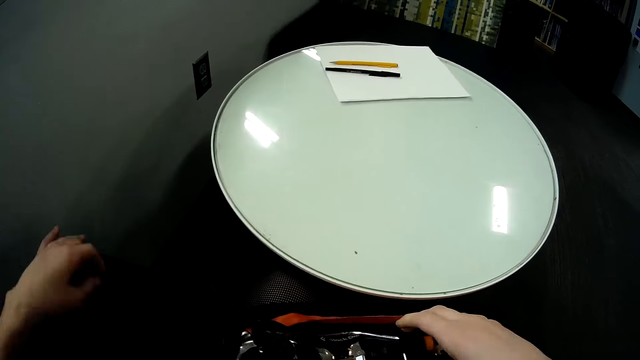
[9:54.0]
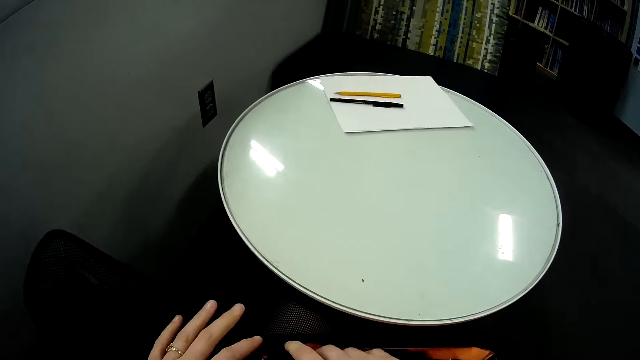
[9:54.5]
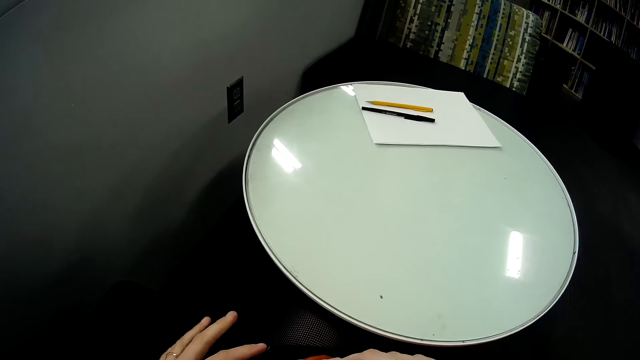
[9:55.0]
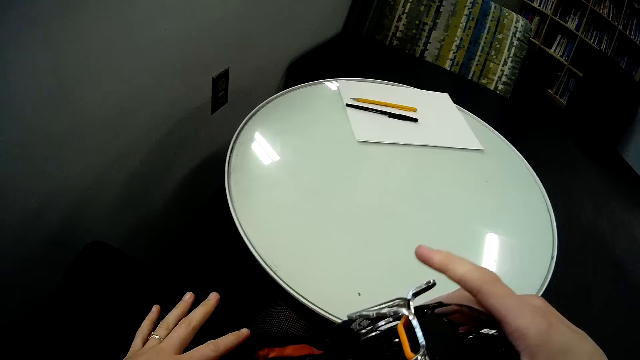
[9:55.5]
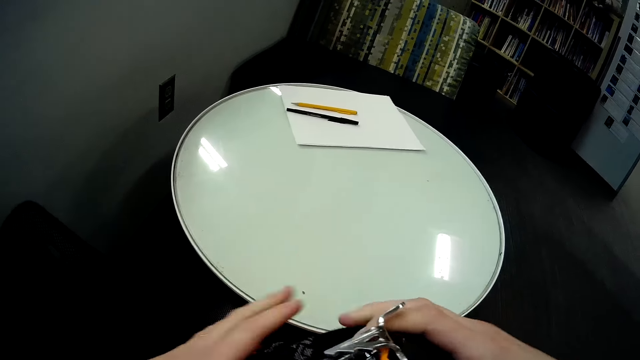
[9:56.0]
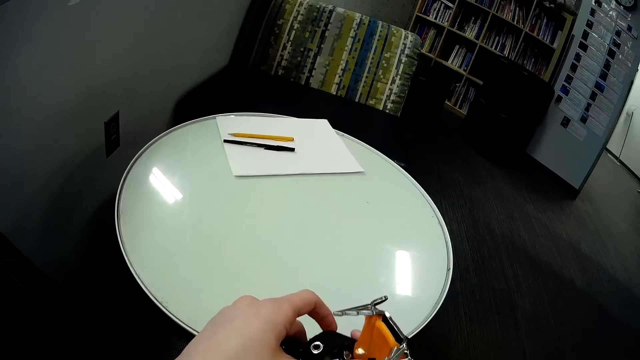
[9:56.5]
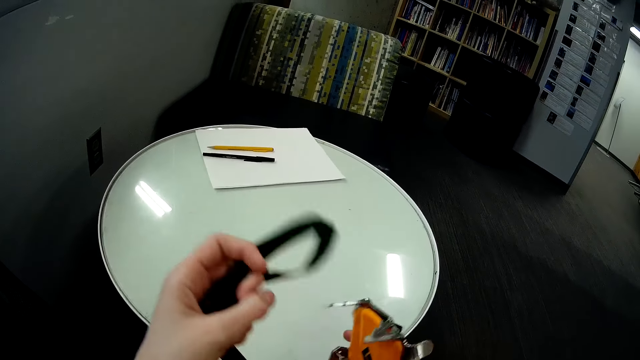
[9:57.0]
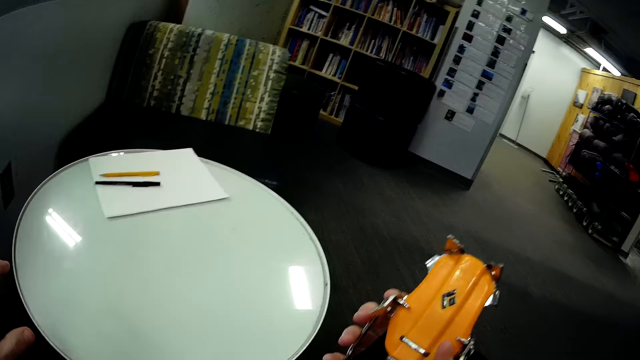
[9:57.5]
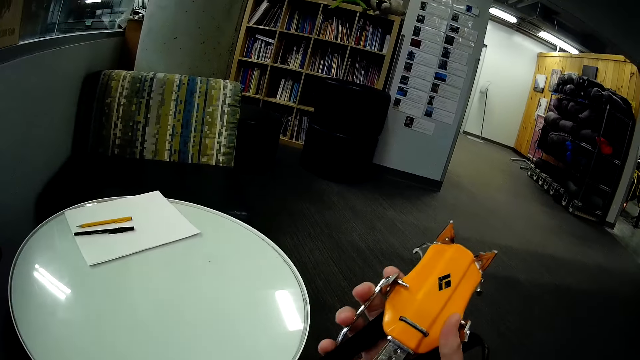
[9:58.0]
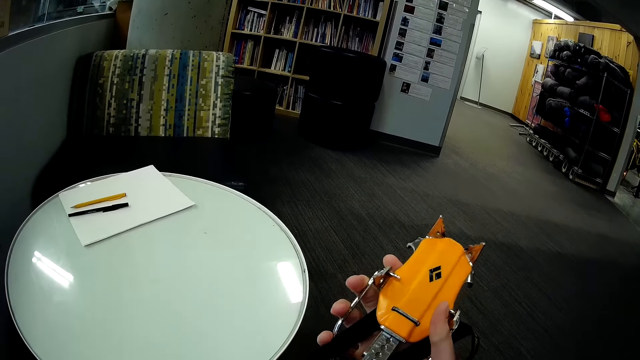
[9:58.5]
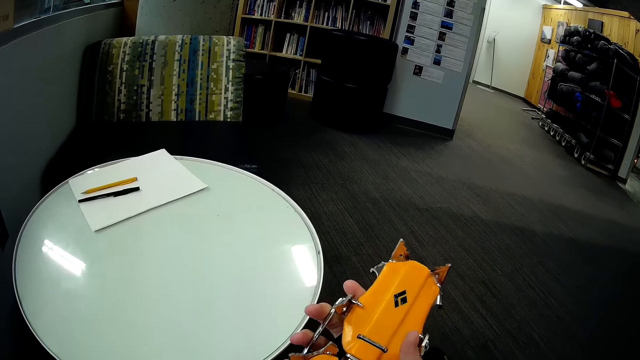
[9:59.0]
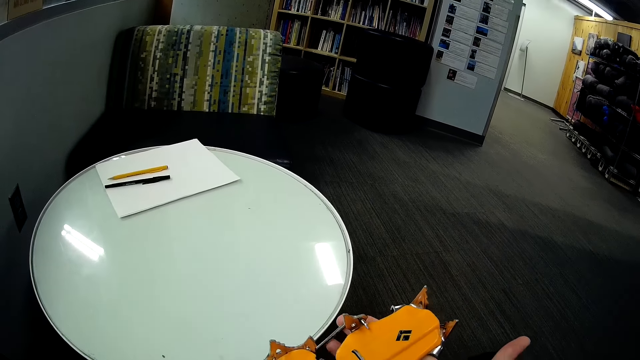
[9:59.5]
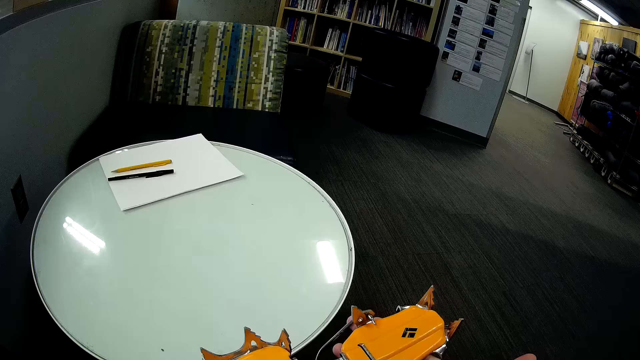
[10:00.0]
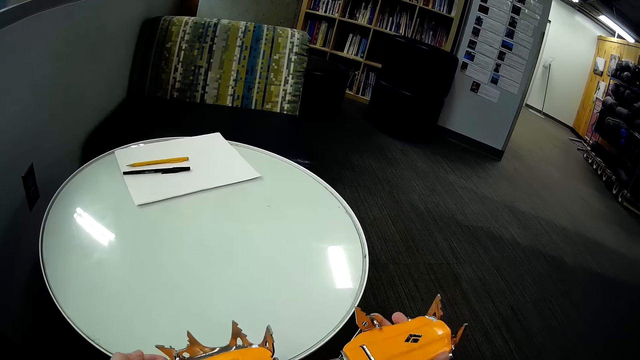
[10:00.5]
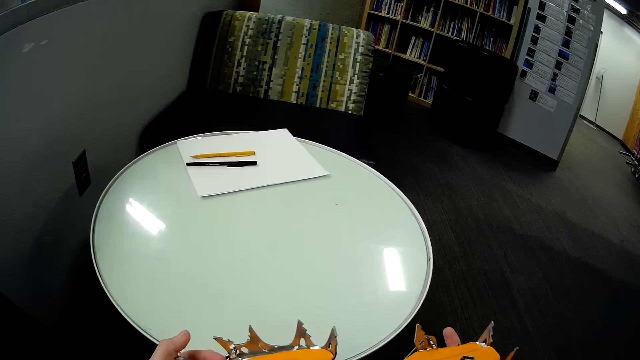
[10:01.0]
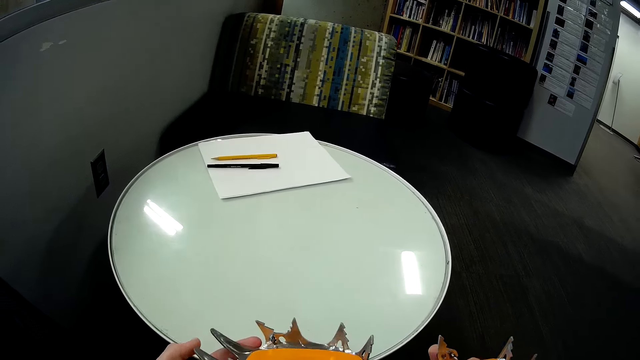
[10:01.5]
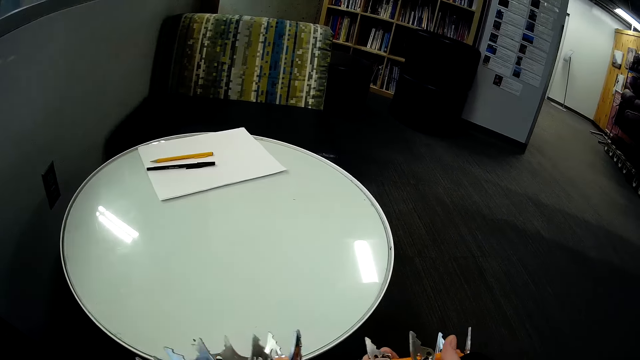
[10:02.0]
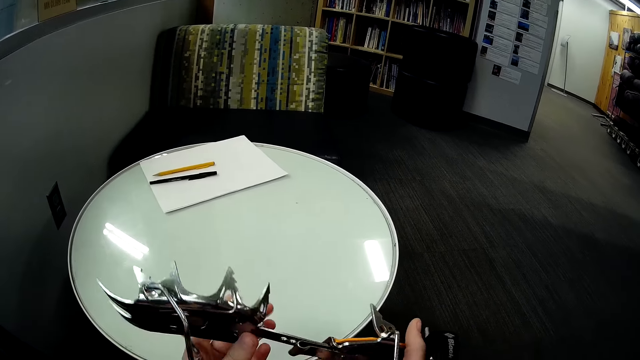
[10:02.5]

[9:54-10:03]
The camera wearer takes out a ski binding or crampon from the bag.

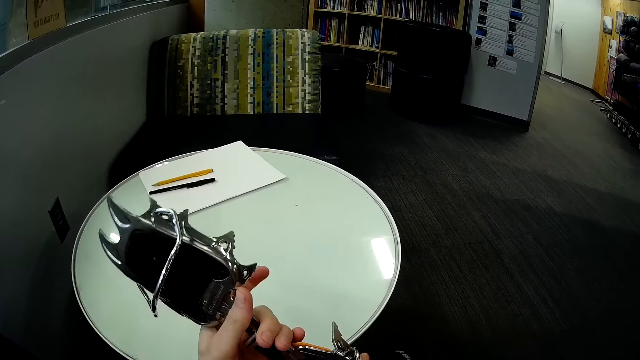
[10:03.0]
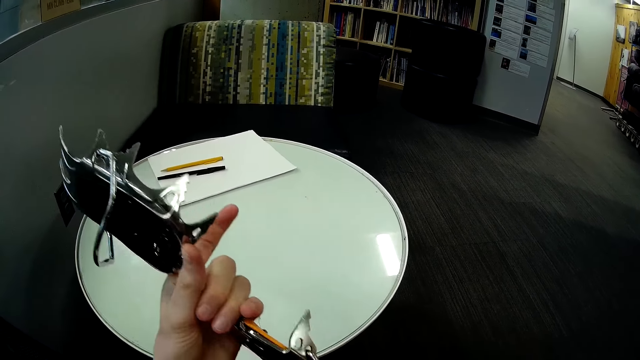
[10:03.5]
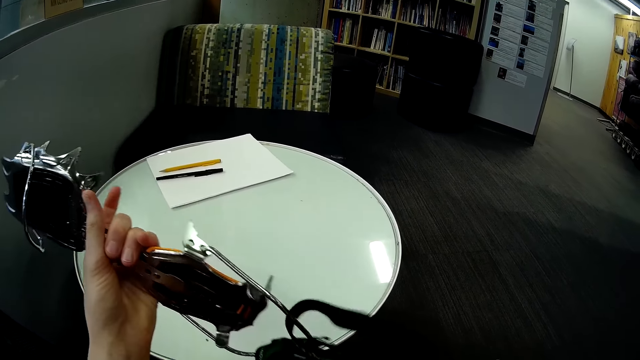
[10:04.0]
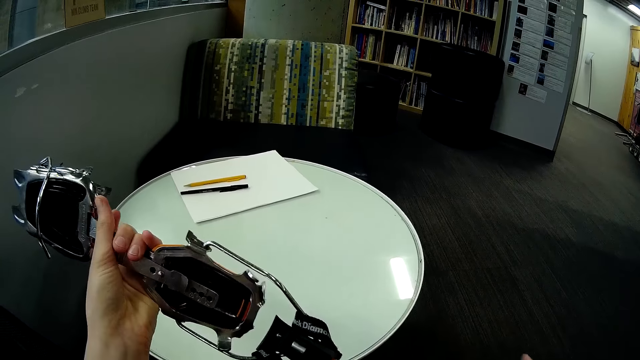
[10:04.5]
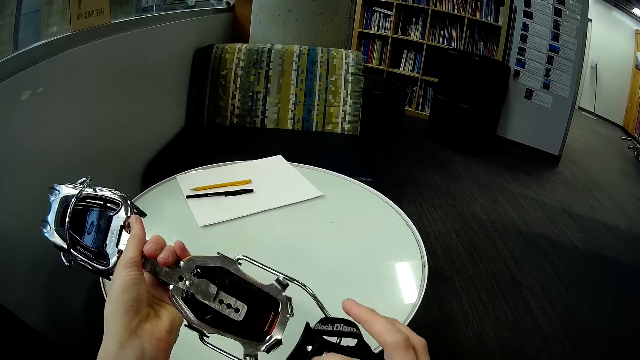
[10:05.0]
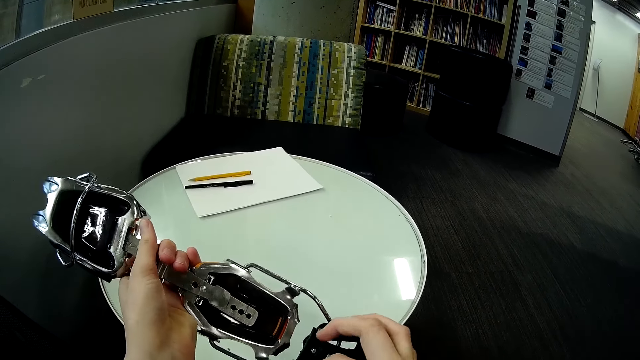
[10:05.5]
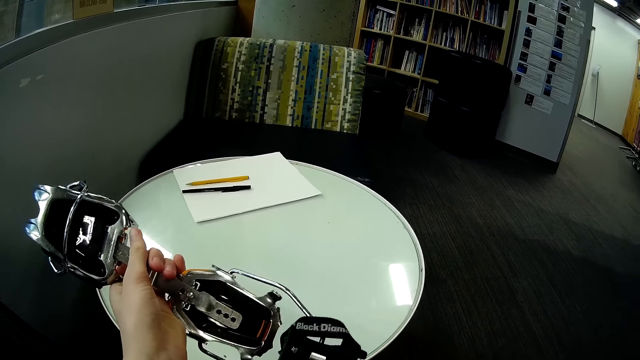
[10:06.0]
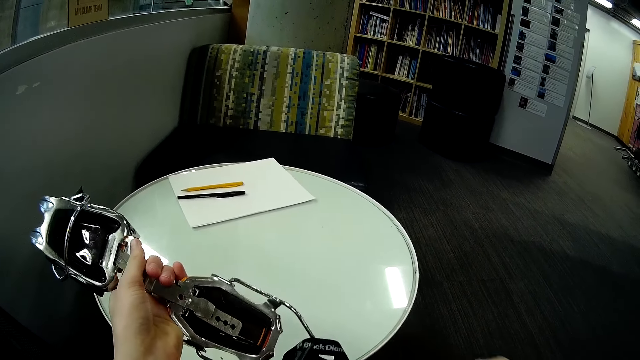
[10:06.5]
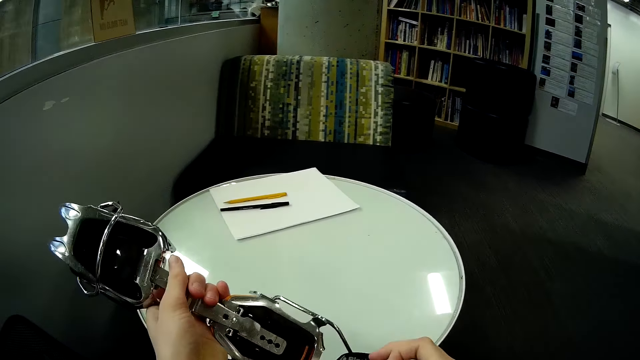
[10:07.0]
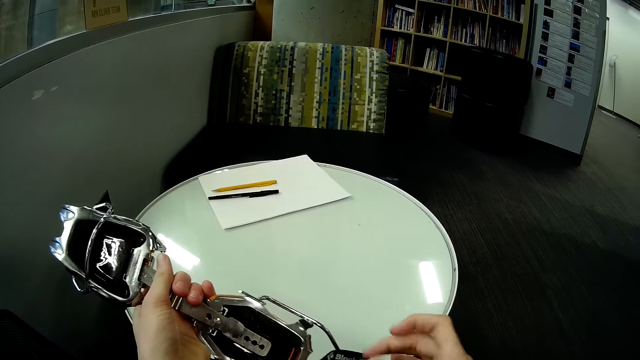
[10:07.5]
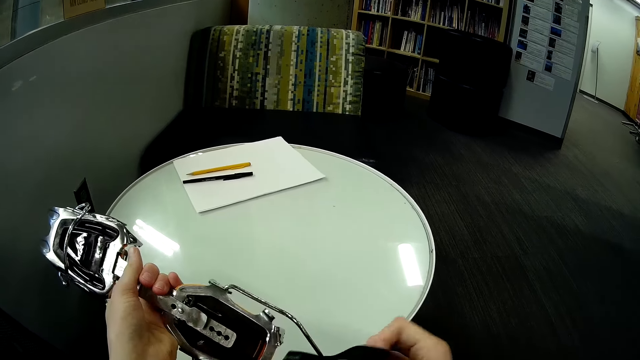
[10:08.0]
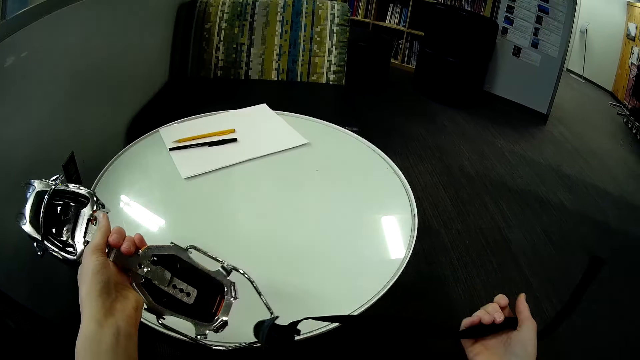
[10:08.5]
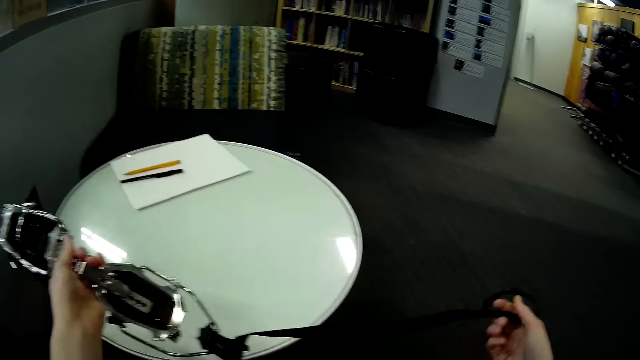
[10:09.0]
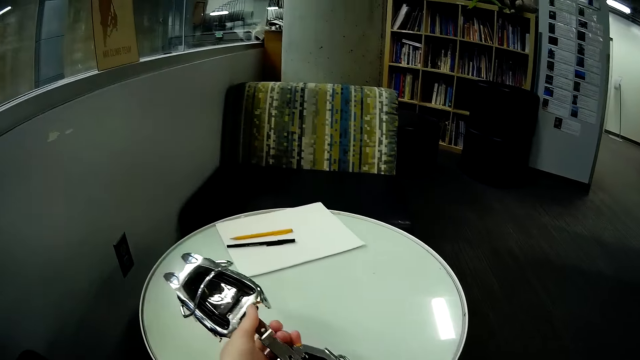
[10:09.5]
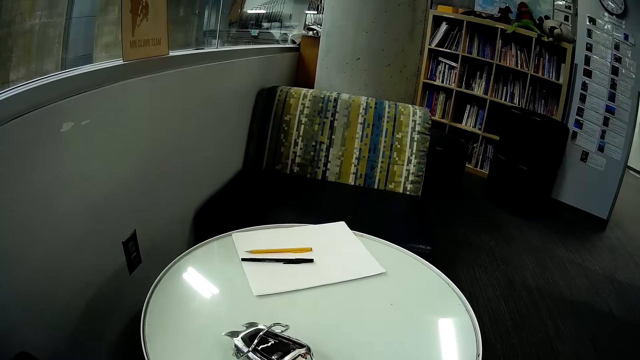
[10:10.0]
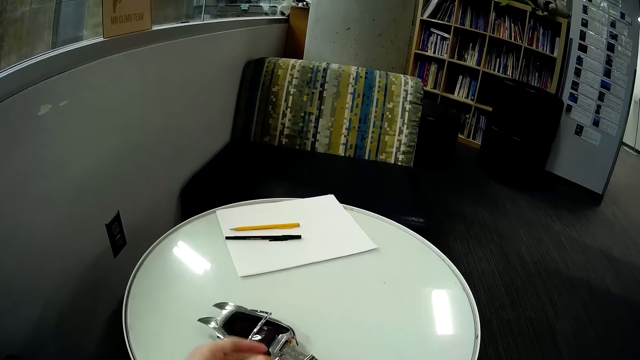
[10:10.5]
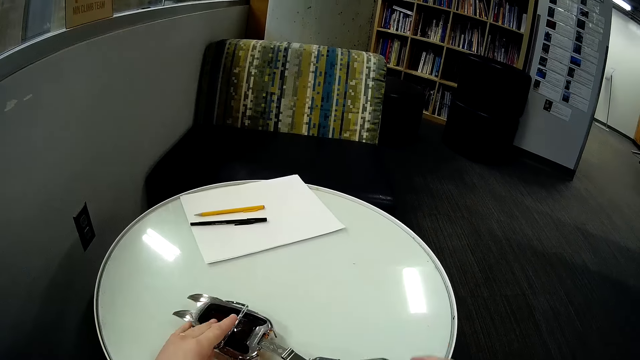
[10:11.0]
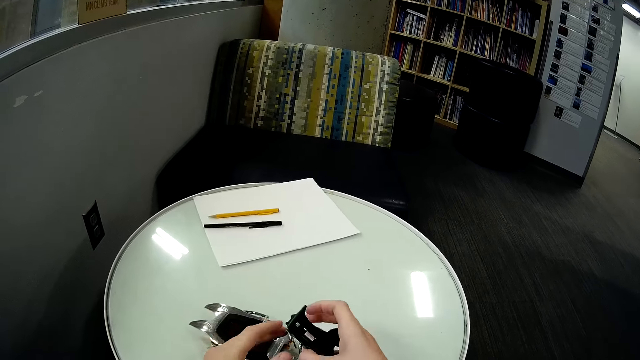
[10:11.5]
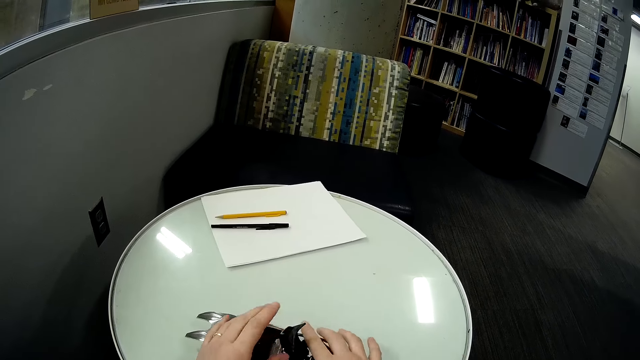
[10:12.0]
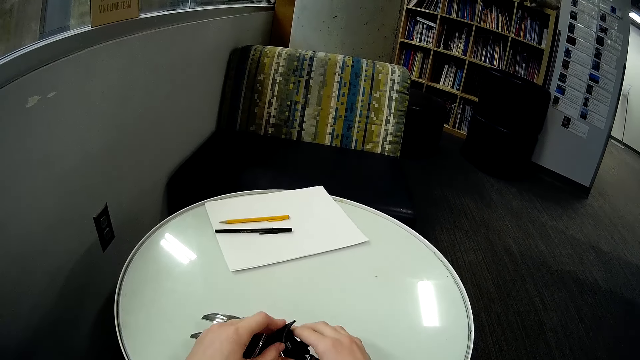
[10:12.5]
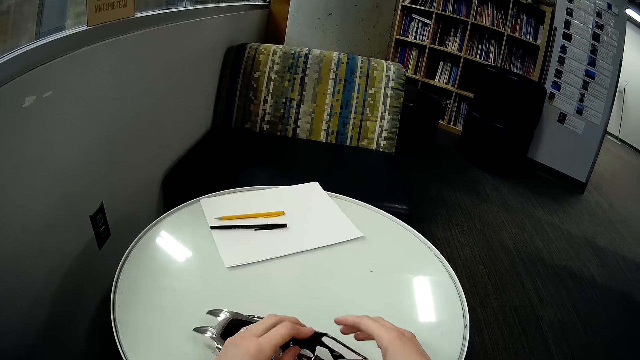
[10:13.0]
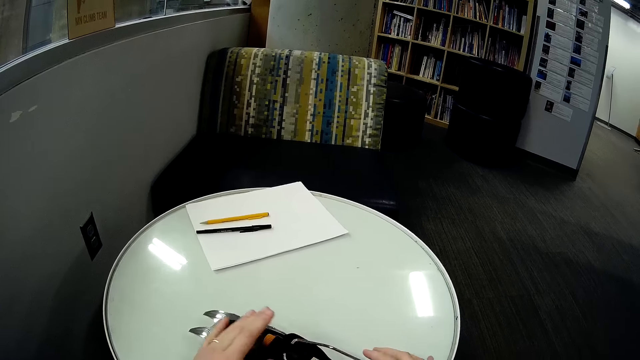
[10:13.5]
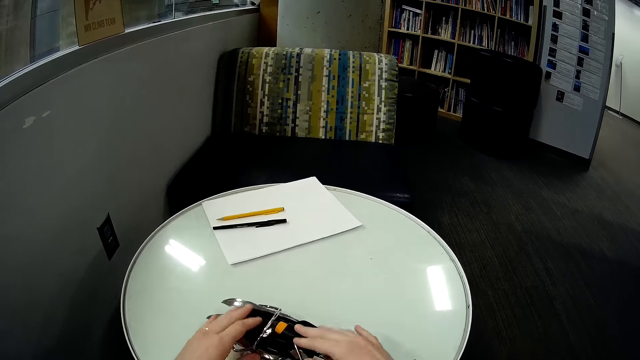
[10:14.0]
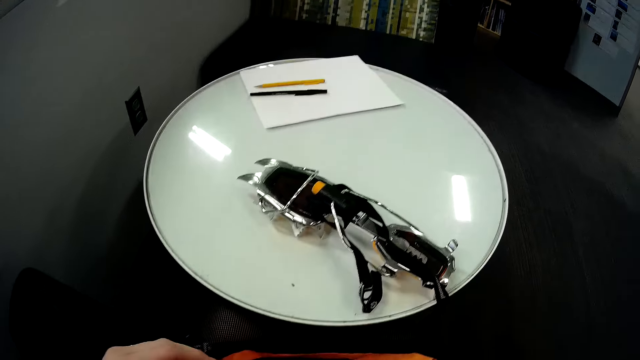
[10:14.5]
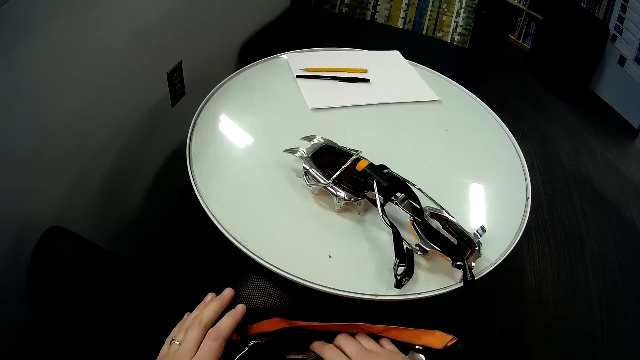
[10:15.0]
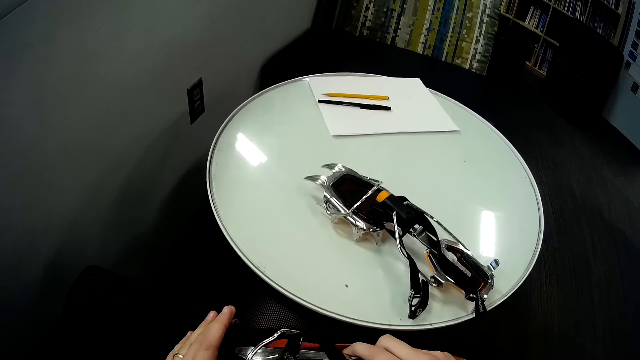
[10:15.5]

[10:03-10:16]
The camera wearer unties the toe binding straps. They pull out the rope of the ski binding and put the crampon on the table.
